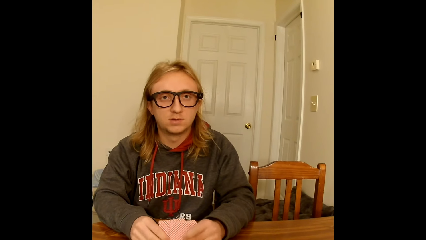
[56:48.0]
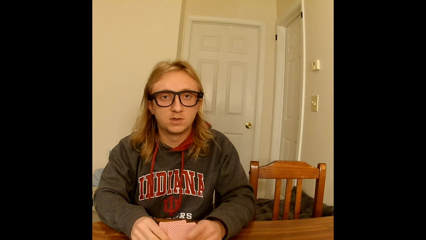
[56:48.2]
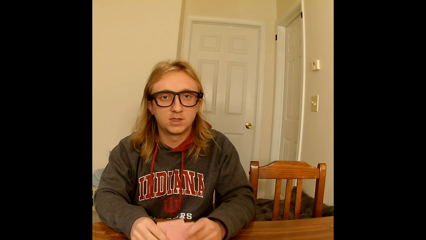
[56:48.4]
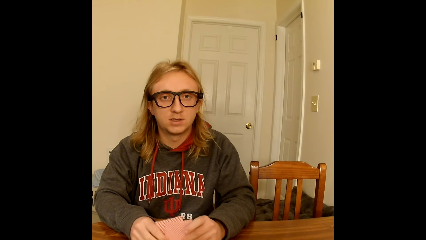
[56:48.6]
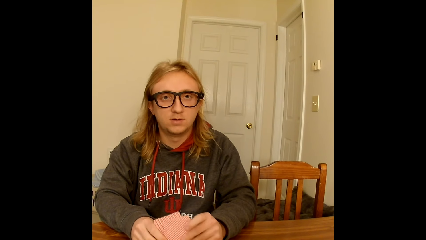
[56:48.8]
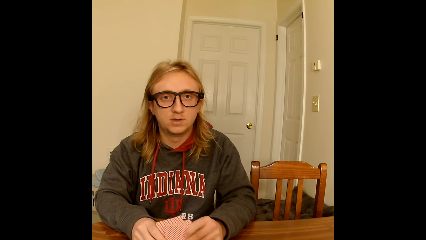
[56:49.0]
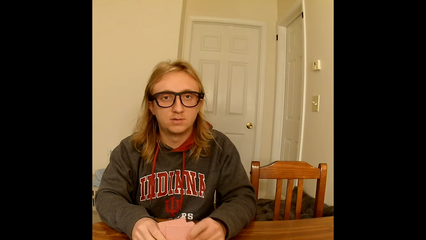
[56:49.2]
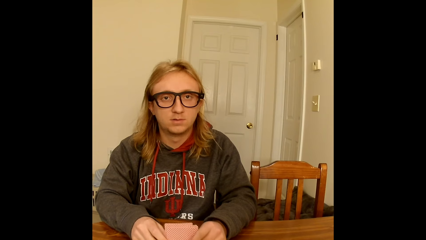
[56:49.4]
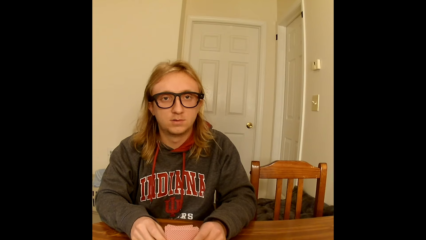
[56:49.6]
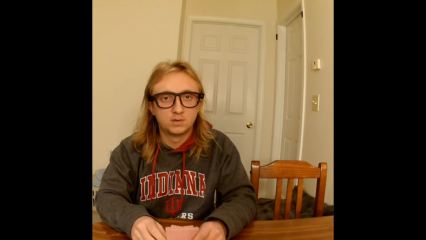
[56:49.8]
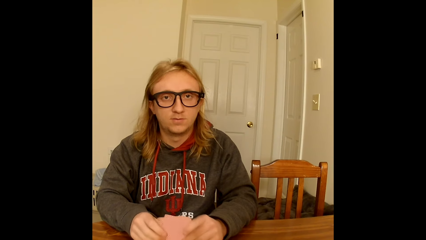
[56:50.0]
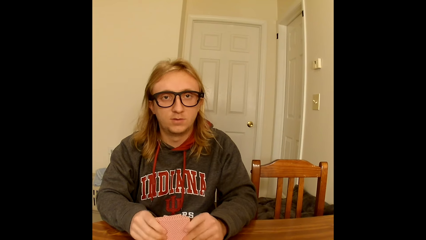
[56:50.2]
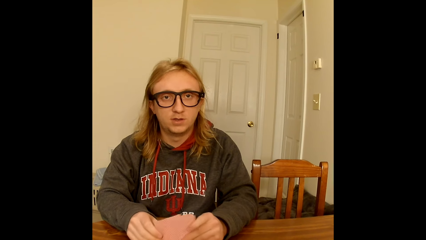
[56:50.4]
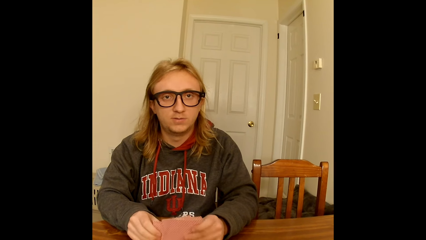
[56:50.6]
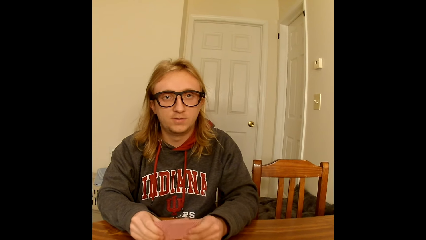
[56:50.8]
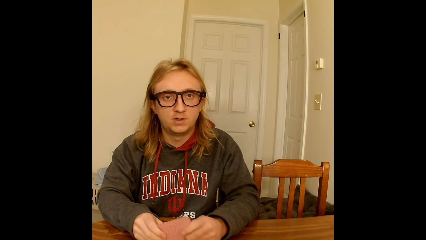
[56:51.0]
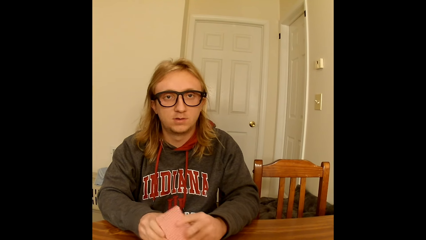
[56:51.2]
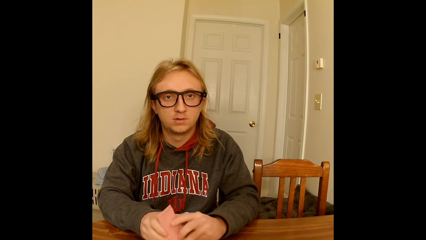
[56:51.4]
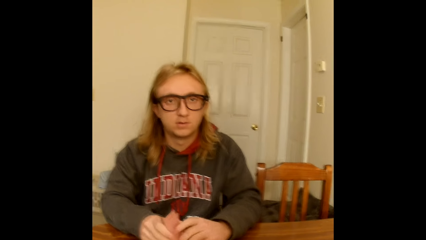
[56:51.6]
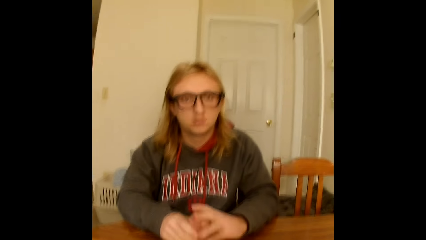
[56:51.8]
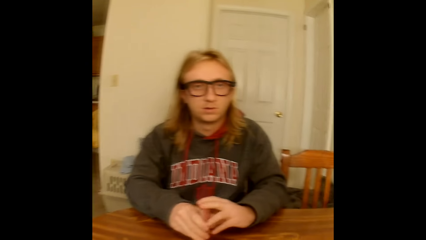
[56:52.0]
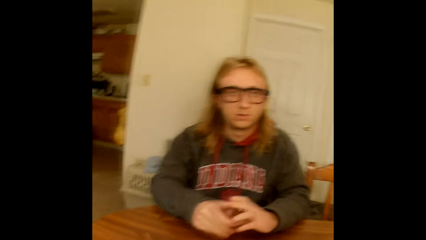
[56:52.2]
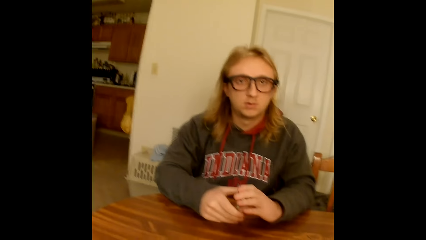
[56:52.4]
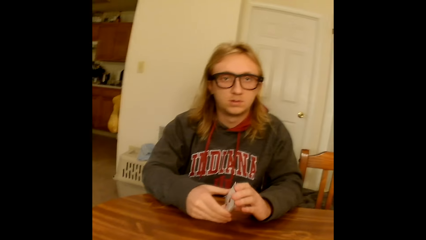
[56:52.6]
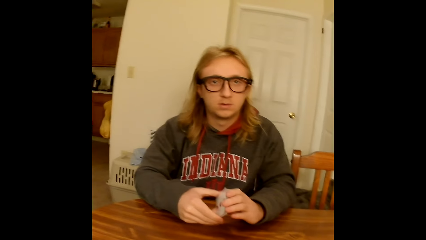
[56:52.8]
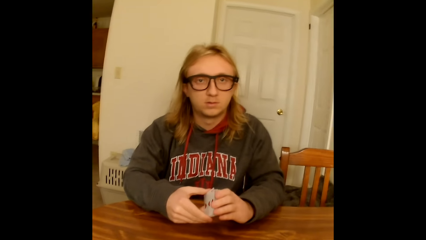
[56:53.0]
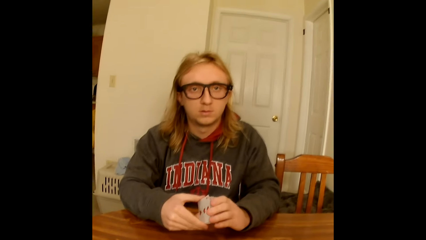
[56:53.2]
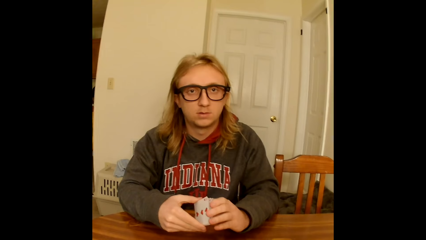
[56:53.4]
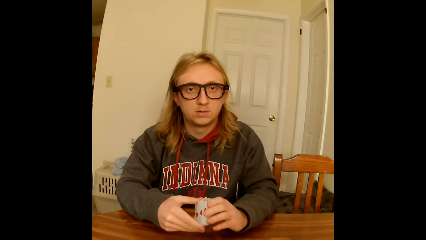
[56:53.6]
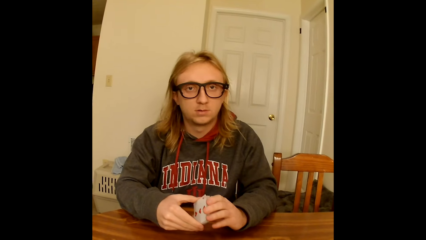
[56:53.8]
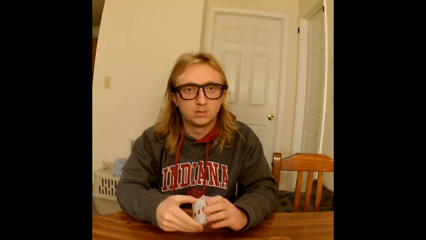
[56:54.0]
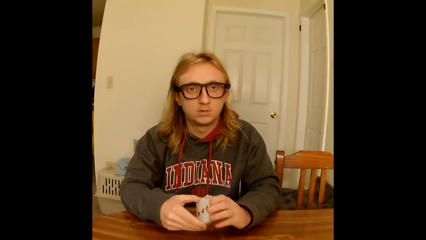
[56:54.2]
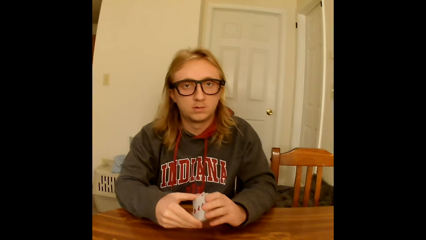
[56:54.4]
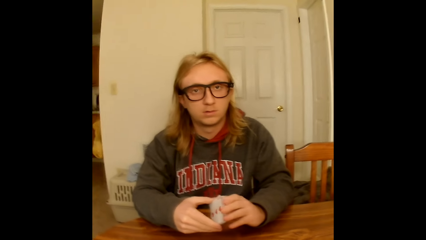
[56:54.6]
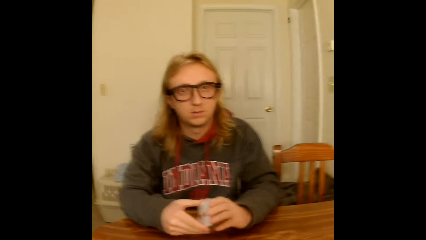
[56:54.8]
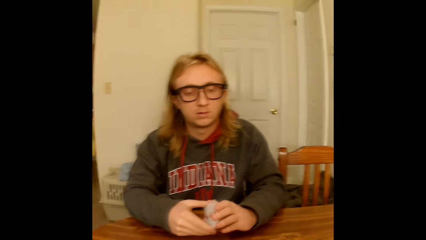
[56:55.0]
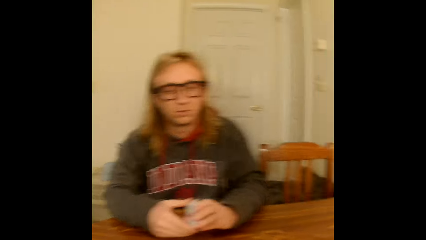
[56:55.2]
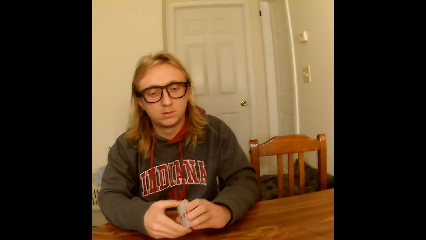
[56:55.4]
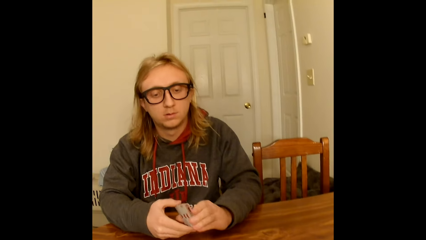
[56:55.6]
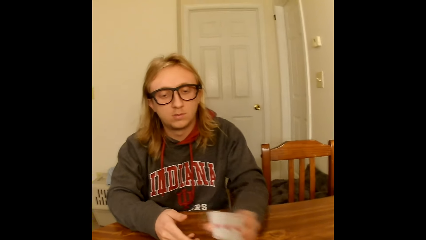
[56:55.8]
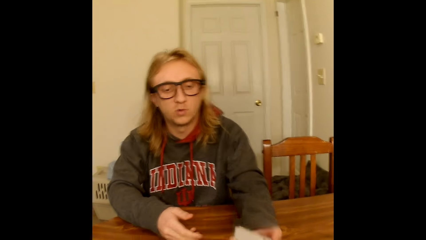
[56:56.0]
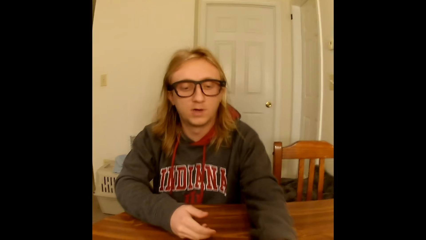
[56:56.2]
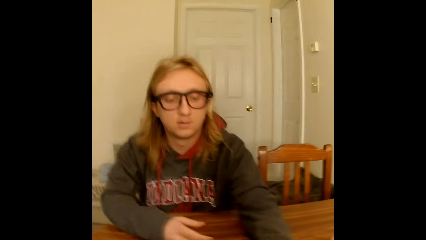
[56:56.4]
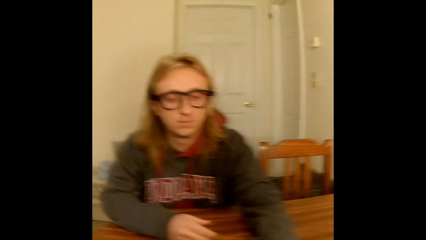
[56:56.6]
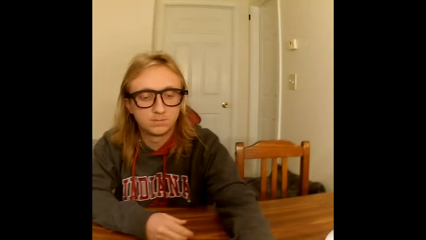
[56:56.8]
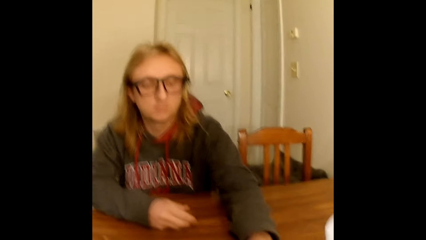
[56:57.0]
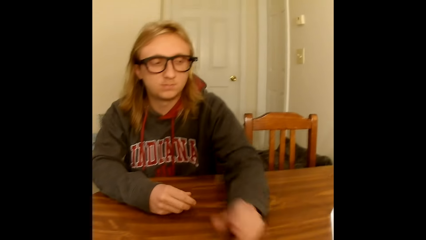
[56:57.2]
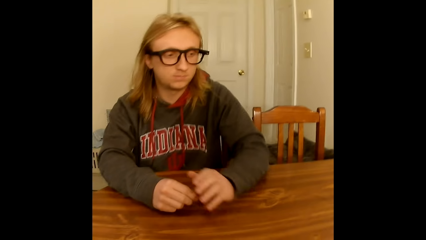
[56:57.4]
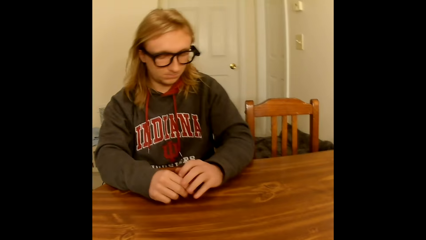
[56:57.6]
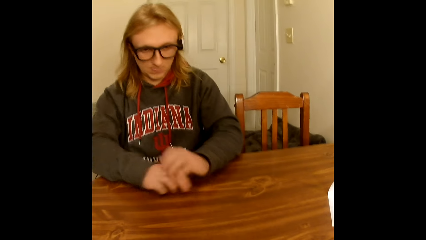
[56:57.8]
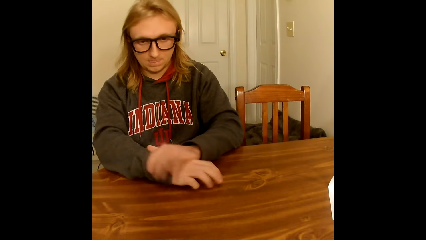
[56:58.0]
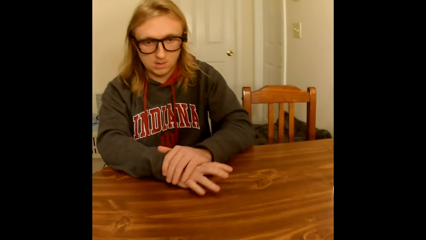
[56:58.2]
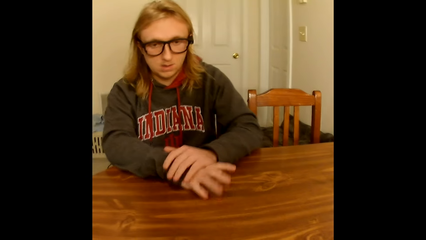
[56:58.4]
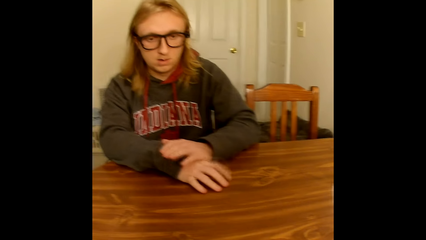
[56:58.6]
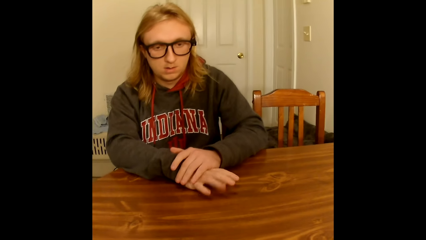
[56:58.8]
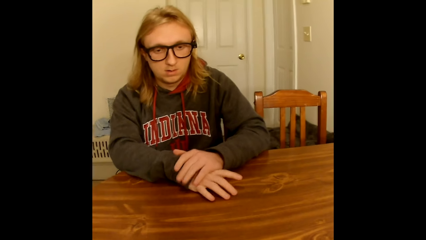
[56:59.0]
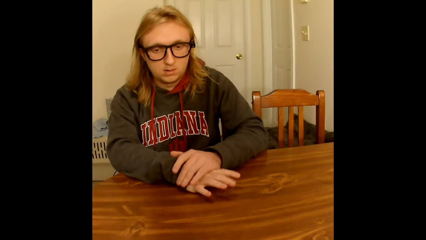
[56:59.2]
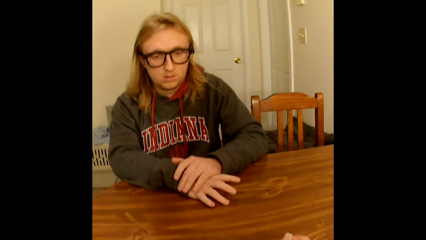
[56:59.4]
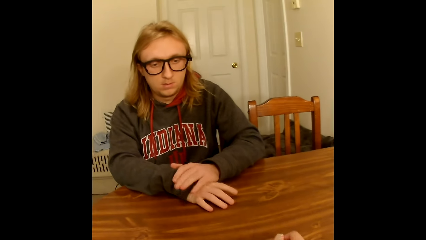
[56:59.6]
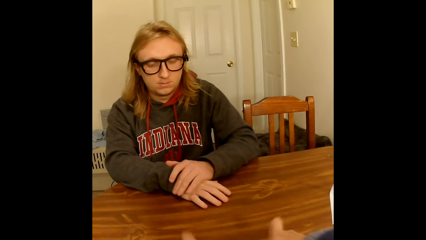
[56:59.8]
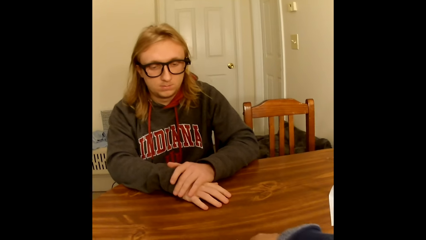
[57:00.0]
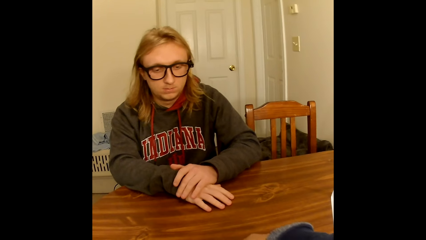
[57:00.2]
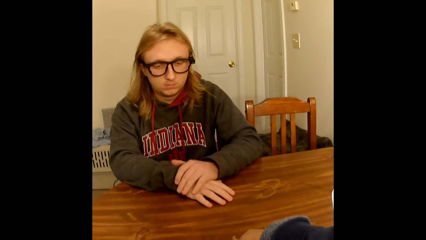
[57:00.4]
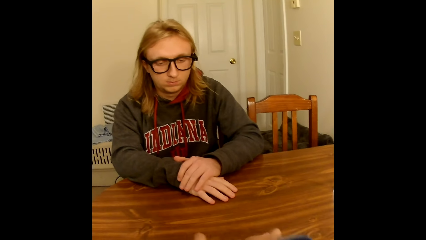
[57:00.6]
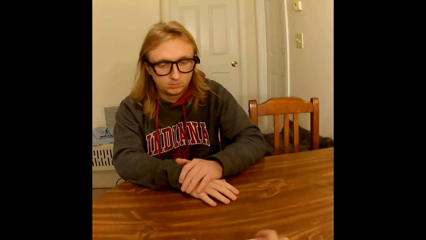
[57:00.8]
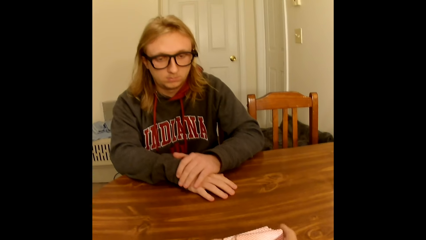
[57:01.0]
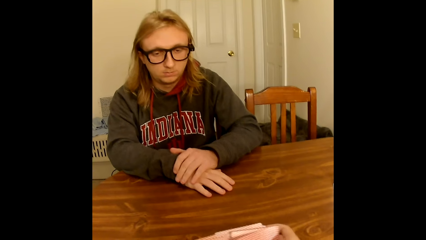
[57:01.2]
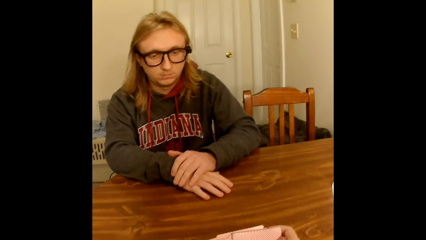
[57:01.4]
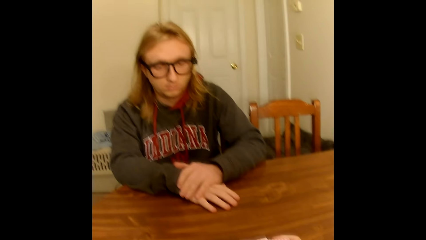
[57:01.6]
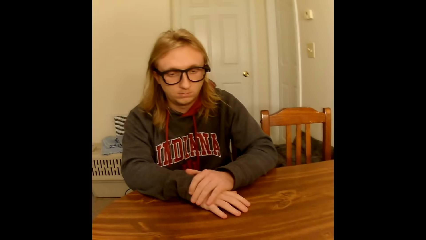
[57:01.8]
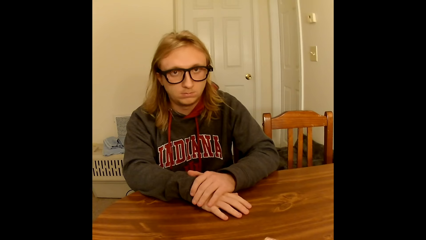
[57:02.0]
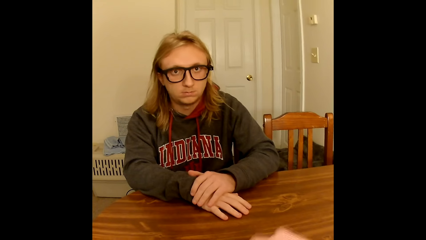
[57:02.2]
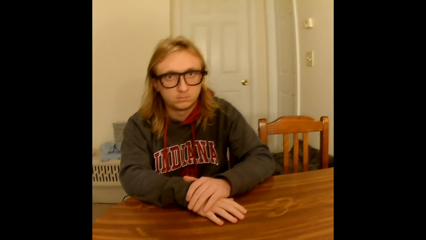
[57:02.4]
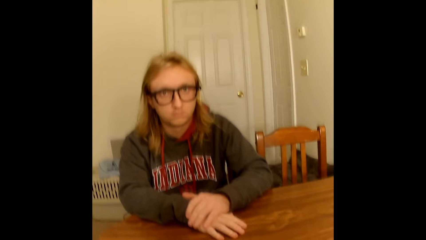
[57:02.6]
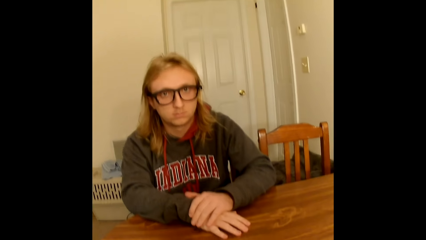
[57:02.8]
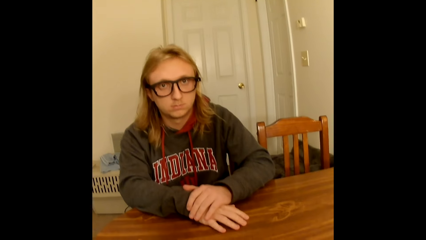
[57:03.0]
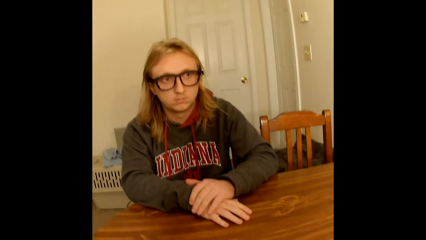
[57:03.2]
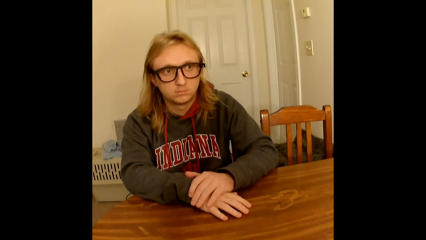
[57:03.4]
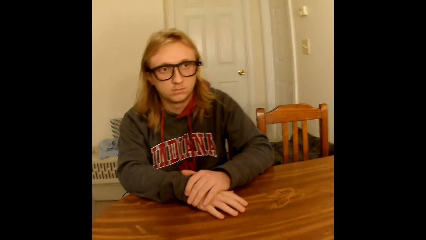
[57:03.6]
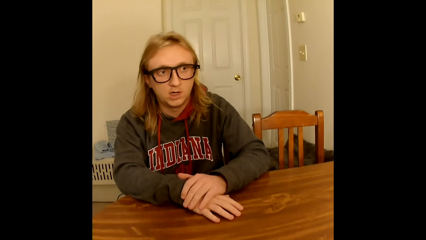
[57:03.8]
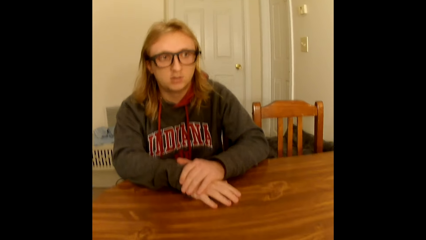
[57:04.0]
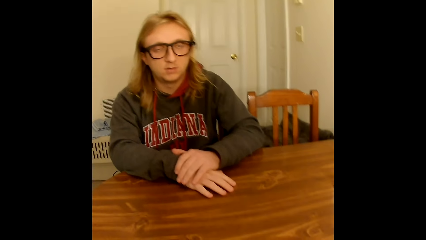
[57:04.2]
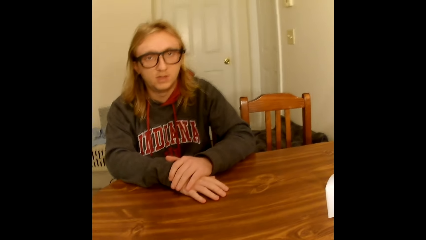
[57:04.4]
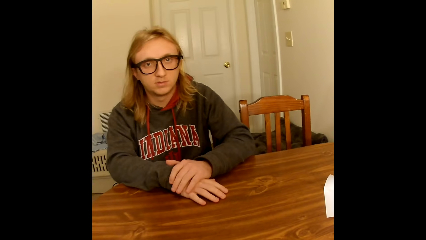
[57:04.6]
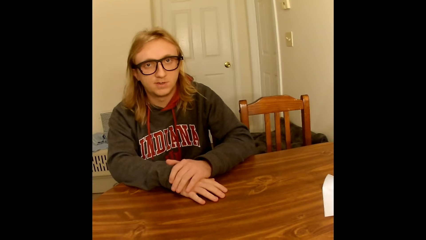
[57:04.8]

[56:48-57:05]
The man holds the deck of playing cards face up to him with both hands on the table, holds the deck of playing cards sideways to him with both hands on the table, places the deck of playing cards on the table with his left hand, touches the table with his right hand, touches his right hand with his left hand on the table, and taps the table with his right hand. The man holds his hands together on the table and taps his right hand with his left hand. The camera wearer shuffles the deck of playing cards on the table with both hands. The man touches his right hand with his left hand on the table and touches the table with his right hand. The camera wearer does something. They hold the card with both hands.
